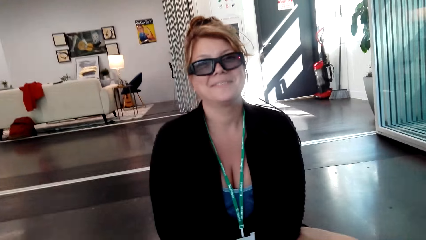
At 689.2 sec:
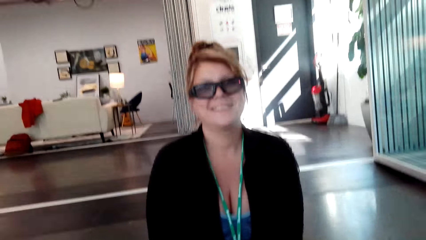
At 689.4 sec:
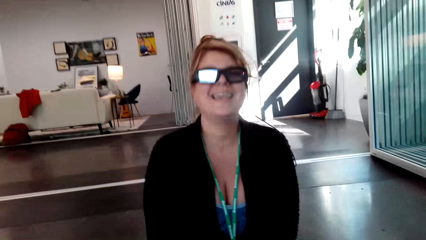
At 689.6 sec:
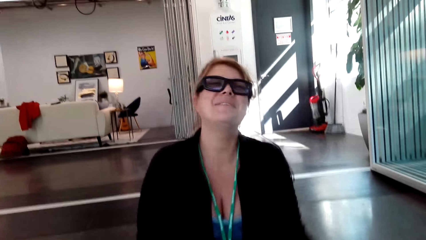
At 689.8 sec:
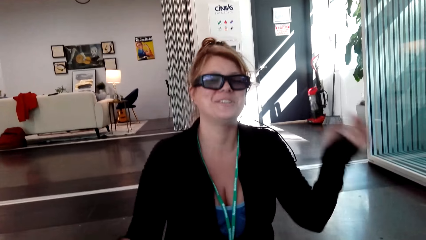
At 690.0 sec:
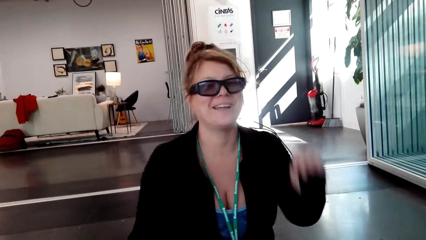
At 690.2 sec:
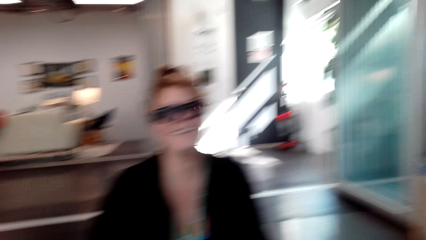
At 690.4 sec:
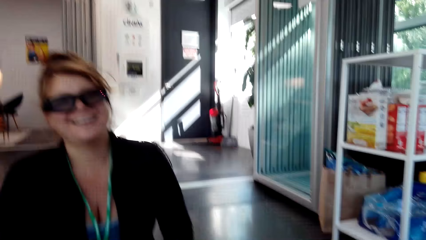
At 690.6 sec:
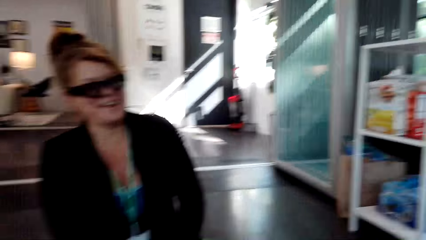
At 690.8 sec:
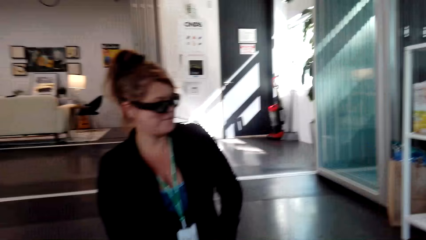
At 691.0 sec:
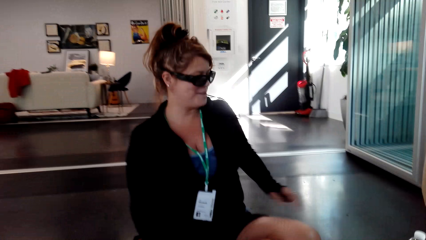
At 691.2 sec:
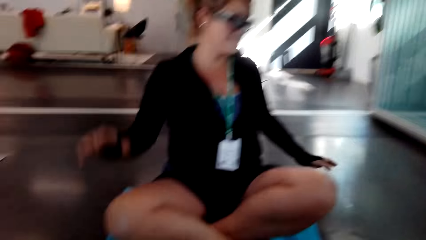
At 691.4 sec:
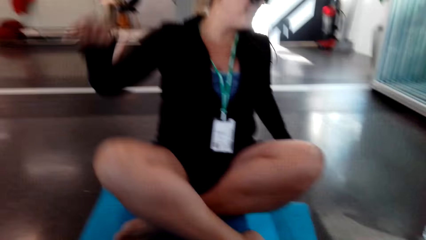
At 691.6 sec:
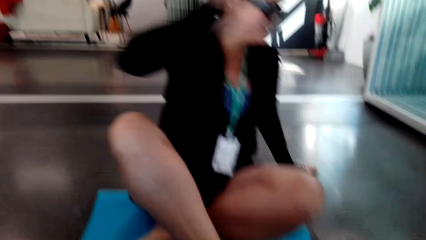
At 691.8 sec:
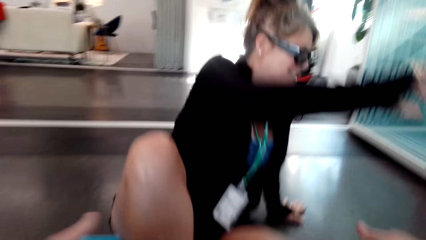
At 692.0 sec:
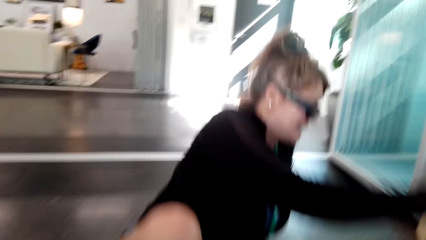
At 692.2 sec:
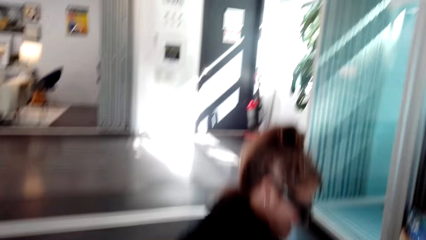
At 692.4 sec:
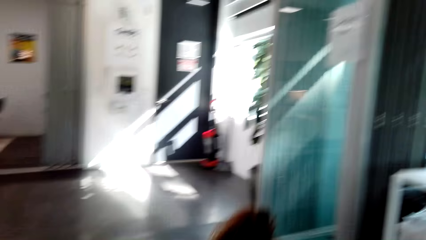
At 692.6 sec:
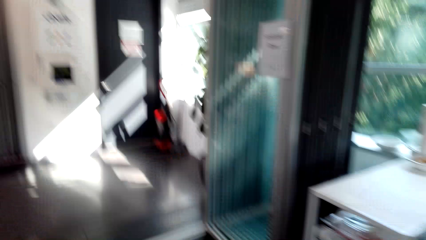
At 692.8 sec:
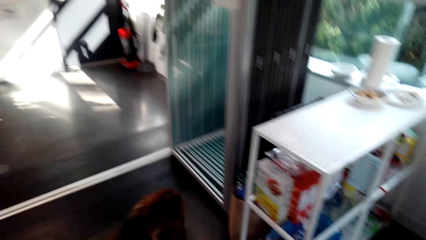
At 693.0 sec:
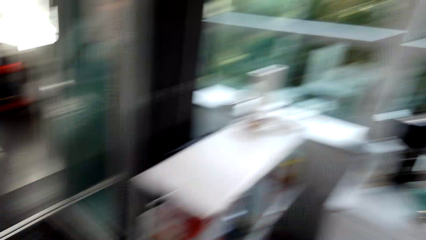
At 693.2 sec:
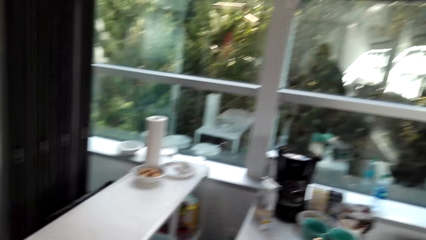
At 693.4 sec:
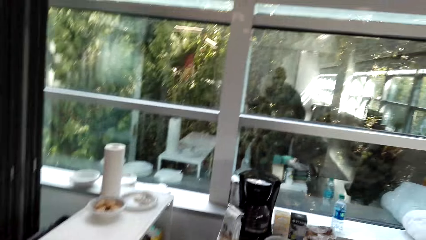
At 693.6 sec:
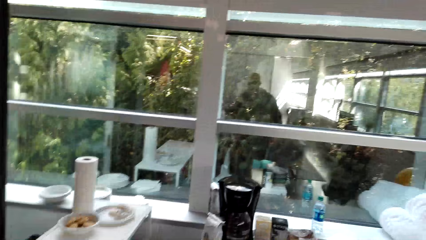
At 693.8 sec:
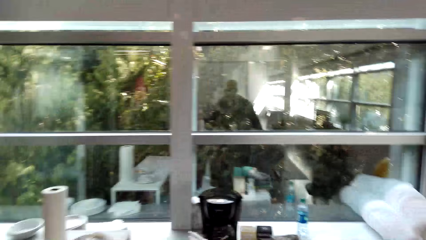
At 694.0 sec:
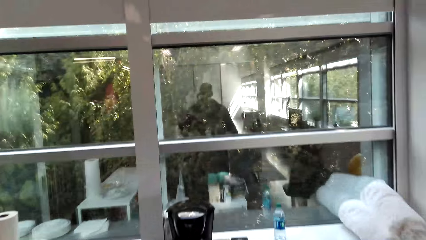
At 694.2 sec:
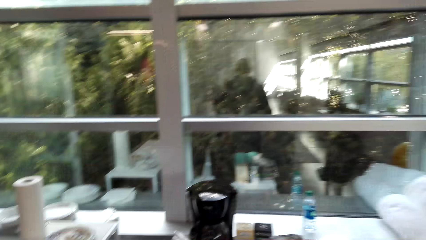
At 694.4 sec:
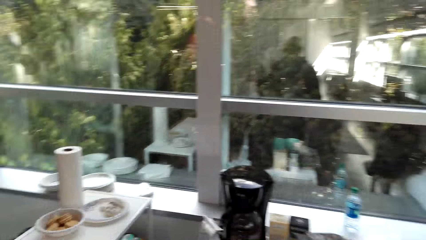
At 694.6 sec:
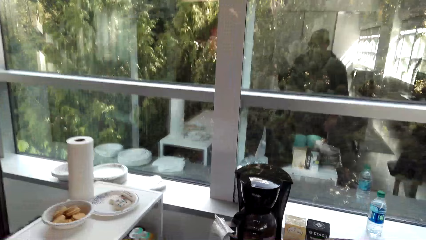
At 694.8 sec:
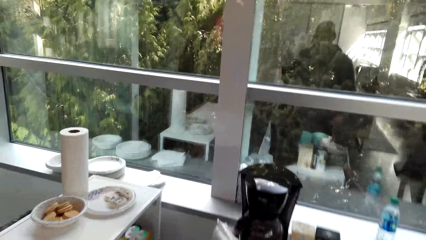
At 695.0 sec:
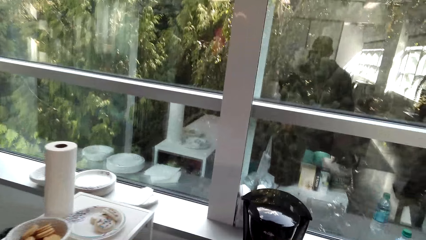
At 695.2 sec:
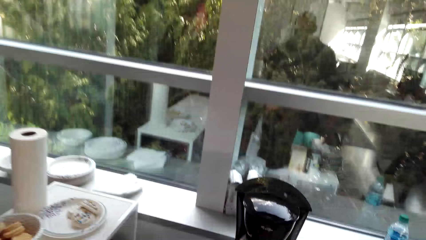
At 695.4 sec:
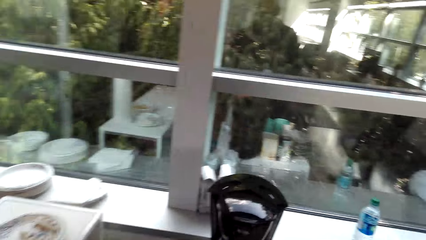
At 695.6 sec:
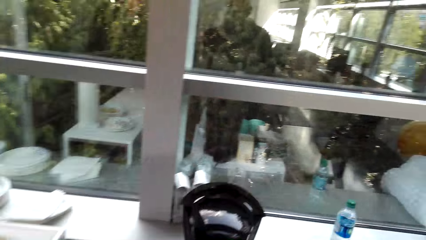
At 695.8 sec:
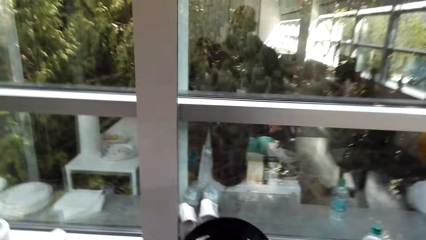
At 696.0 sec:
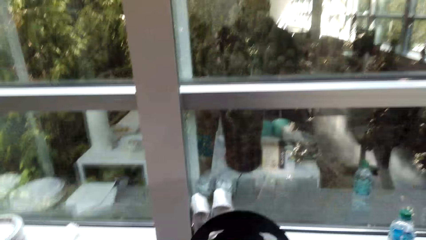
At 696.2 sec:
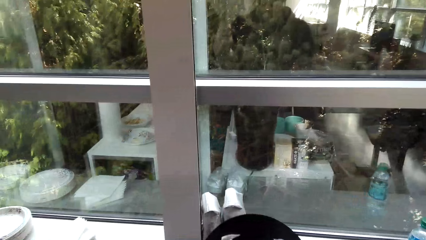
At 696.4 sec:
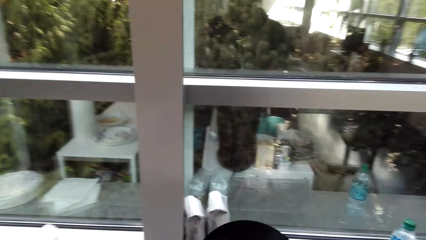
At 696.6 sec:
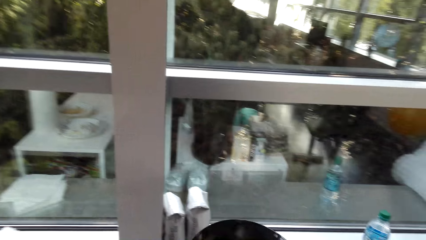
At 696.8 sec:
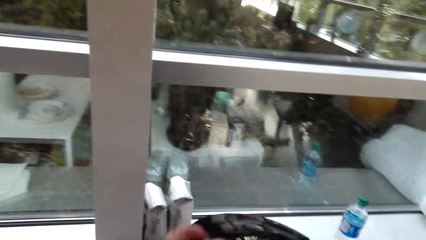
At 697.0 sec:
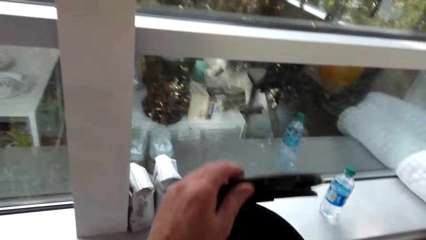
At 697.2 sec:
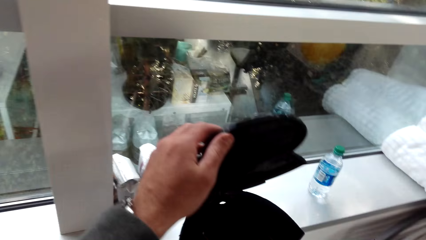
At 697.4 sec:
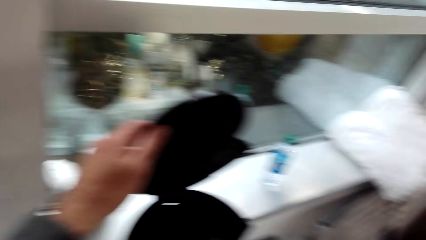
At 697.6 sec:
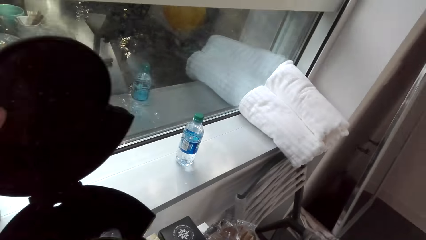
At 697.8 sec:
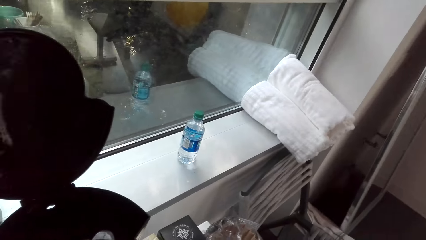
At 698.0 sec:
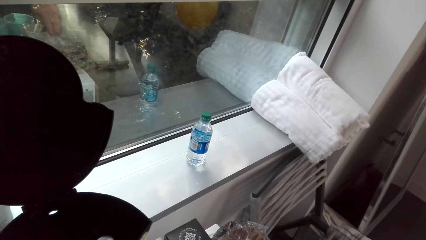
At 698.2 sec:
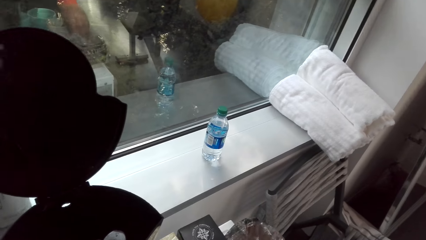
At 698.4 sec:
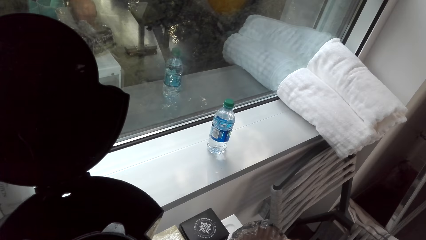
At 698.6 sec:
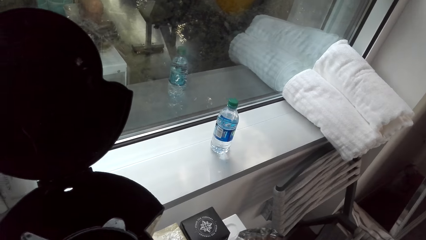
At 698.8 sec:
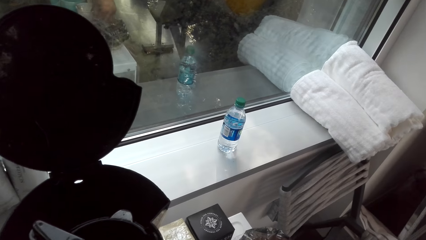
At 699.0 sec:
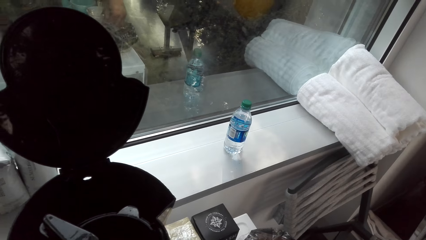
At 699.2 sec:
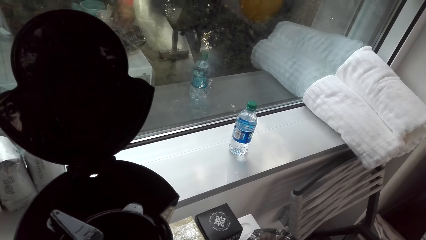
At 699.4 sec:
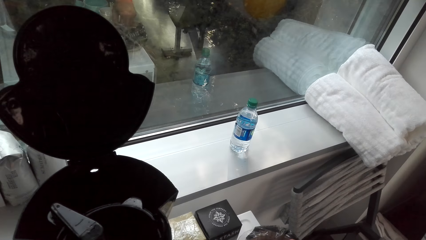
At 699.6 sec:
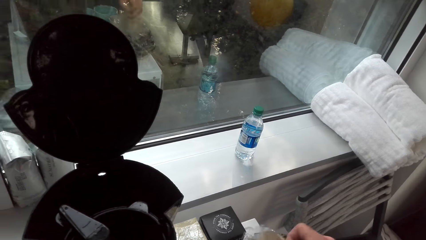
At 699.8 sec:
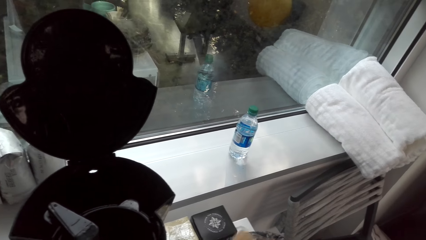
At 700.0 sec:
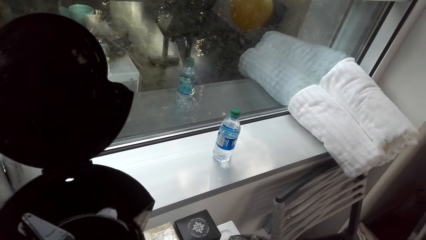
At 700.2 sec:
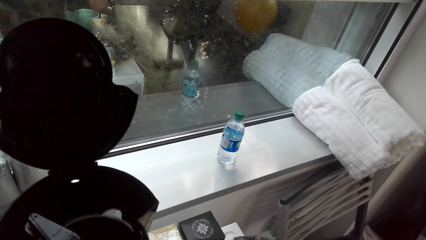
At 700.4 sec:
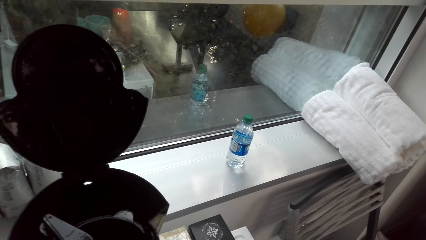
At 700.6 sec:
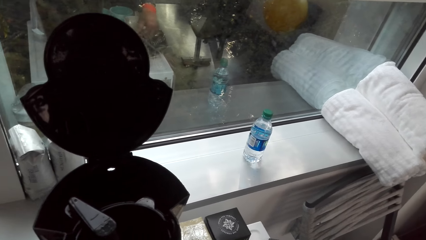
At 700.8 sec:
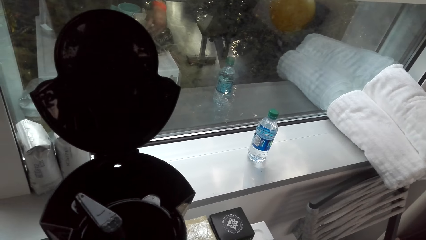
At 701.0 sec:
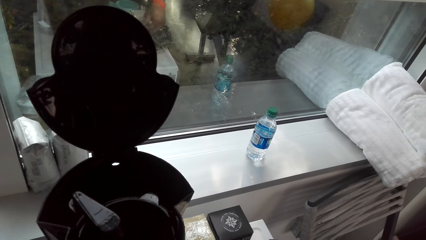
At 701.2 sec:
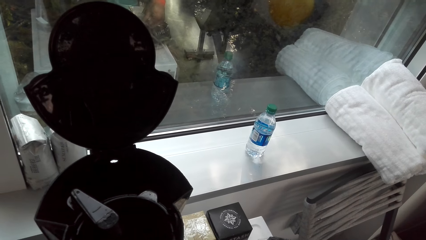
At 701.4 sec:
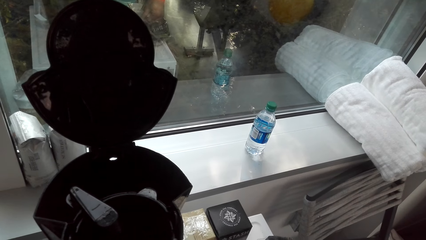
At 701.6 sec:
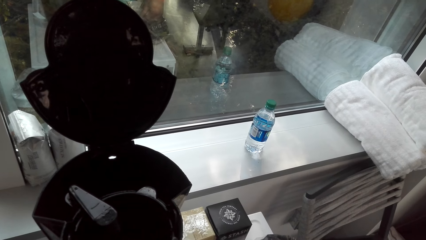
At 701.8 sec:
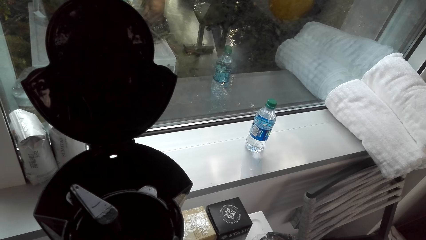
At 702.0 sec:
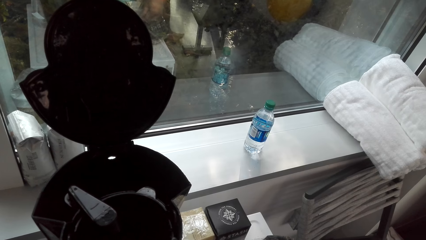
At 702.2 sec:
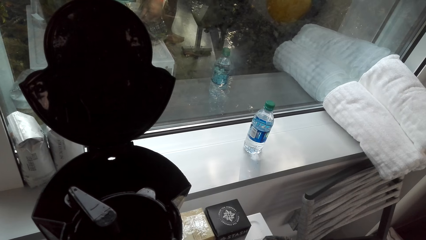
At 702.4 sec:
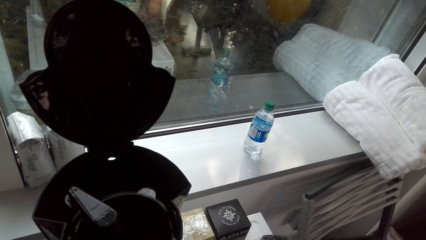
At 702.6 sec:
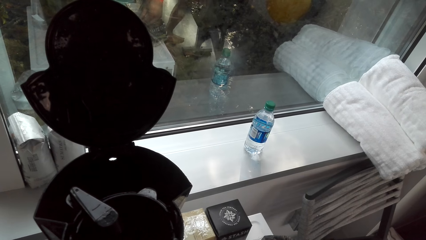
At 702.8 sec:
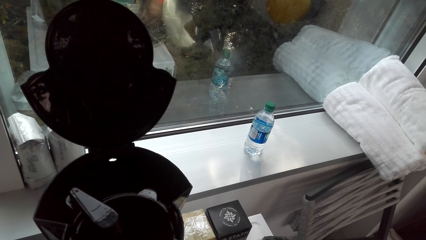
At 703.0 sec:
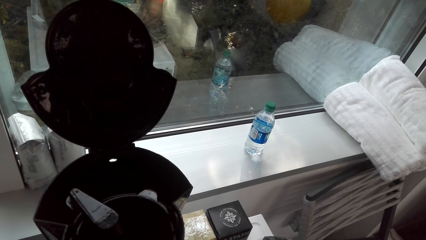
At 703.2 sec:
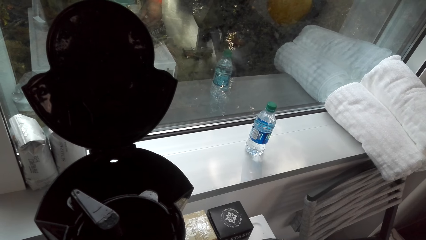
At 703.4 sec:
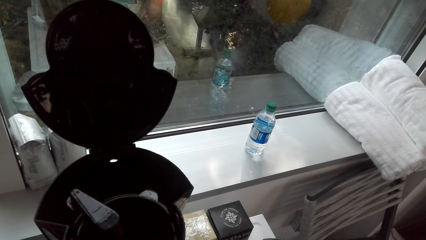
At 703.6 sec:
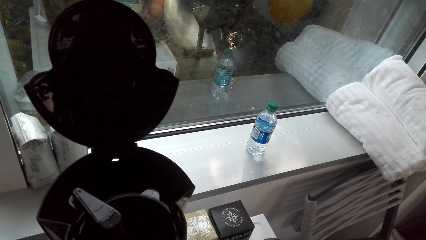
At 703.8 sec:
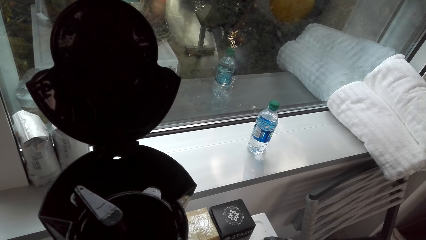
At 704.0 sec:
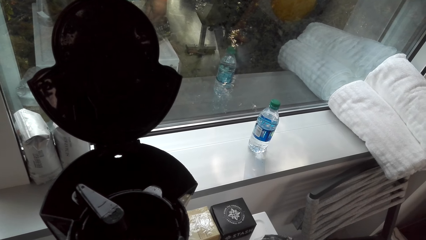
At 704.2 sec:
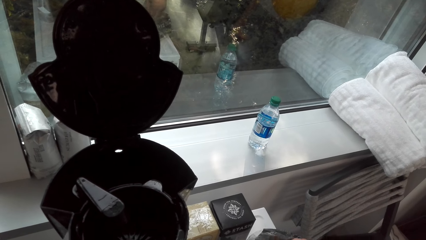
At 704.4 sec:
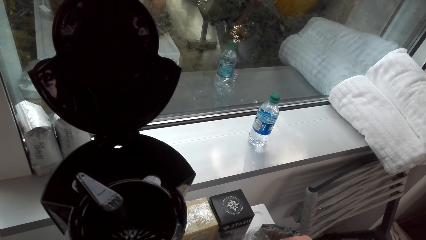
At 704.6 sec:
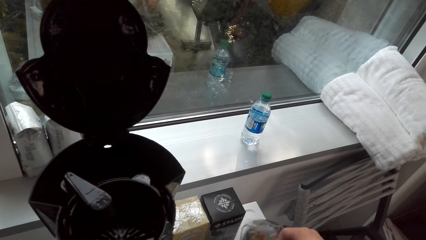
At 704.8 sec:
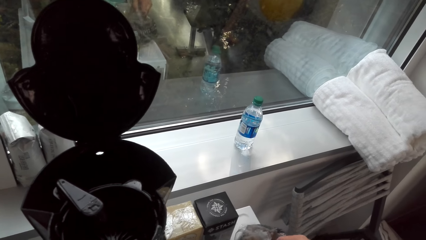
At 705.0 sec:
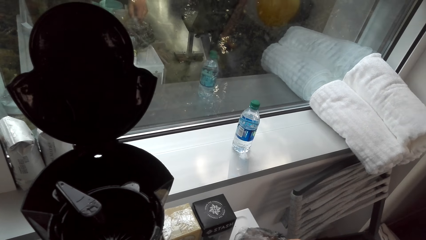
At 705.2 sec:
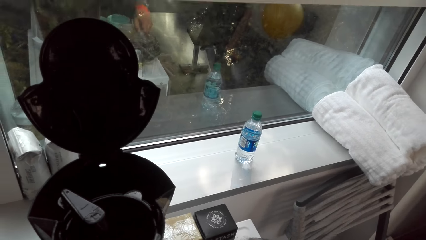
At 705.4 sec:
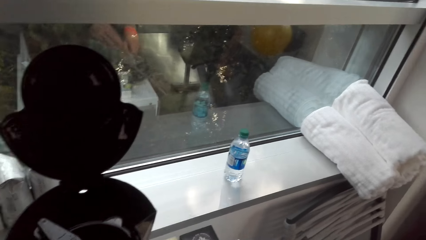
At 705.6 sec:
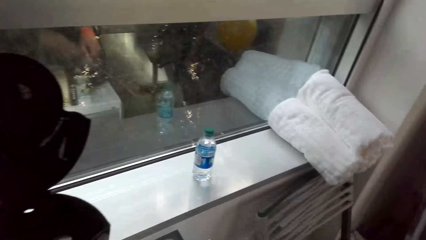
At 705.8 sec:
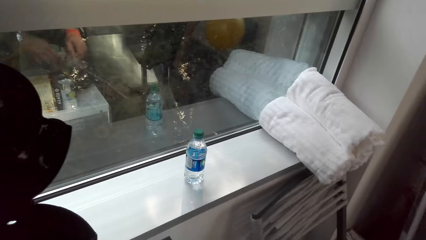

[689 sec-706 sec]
A woman stands up from the mat. The camera wearer walks towards the kitchen. They open the electric kettle or coffee maker. They converse with the woman. They stare at the electric cup cake beaker.
